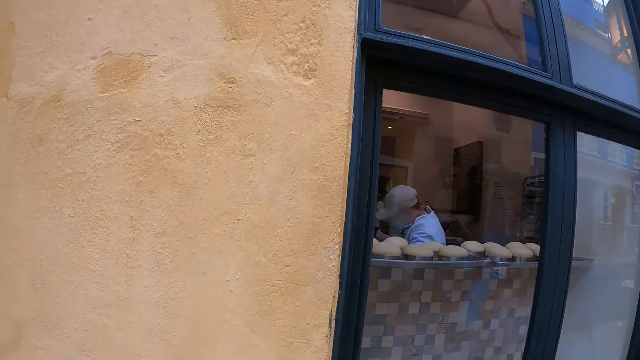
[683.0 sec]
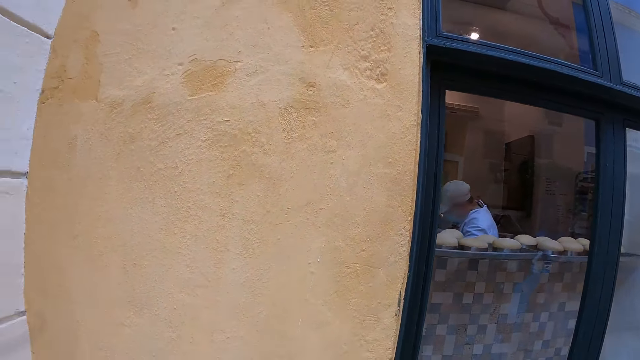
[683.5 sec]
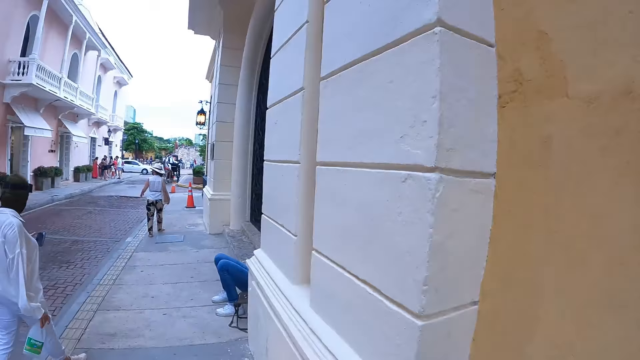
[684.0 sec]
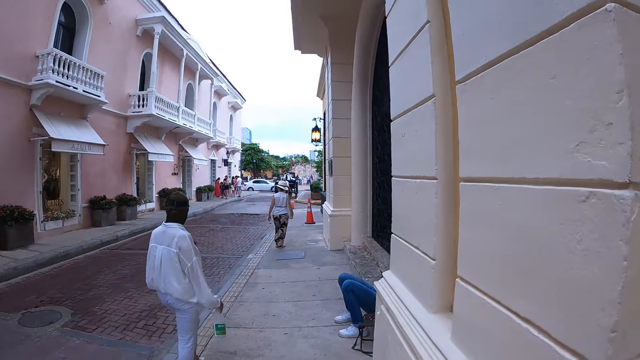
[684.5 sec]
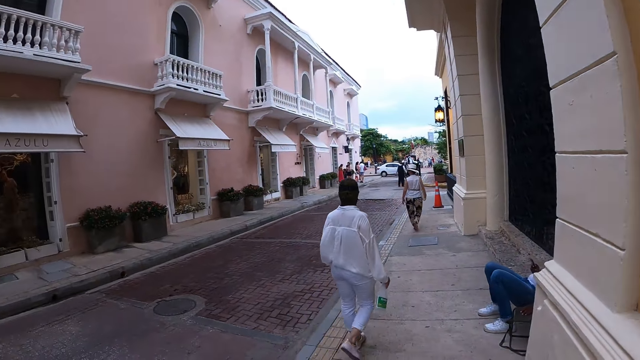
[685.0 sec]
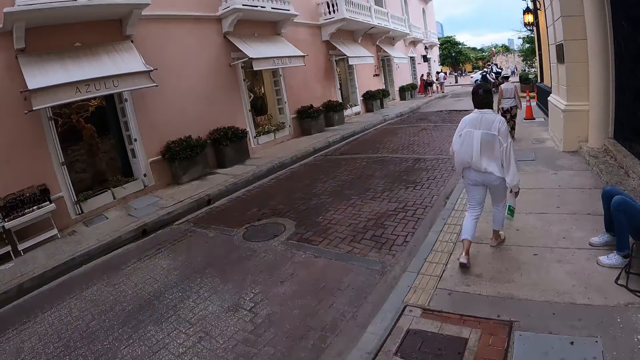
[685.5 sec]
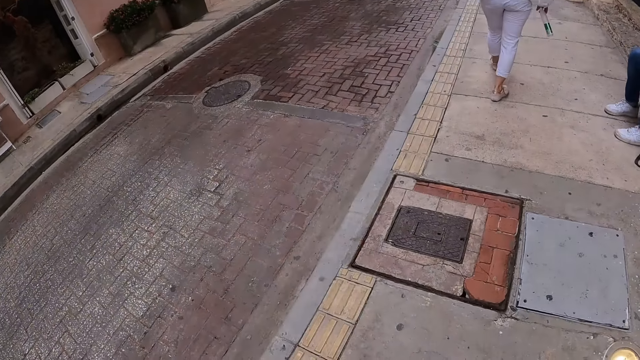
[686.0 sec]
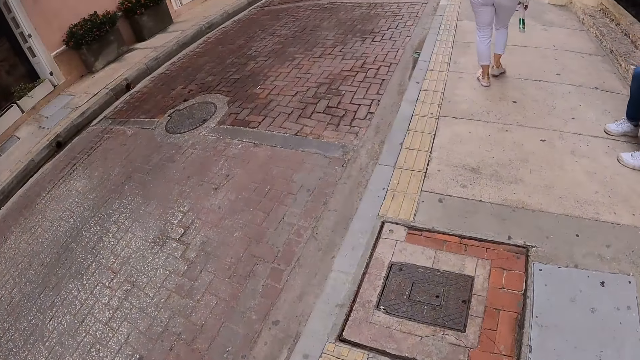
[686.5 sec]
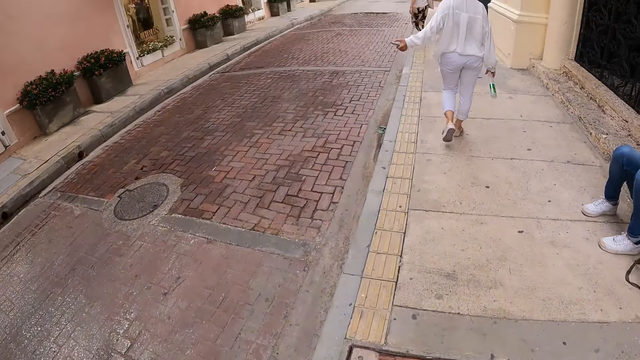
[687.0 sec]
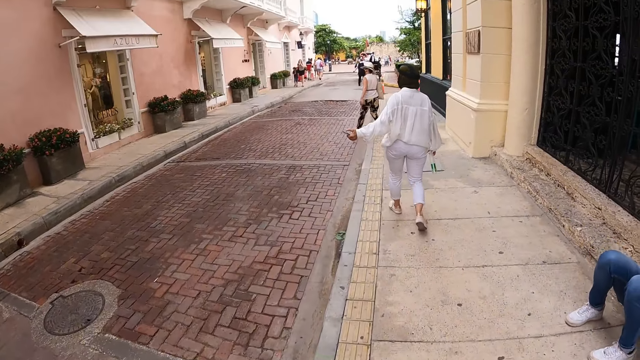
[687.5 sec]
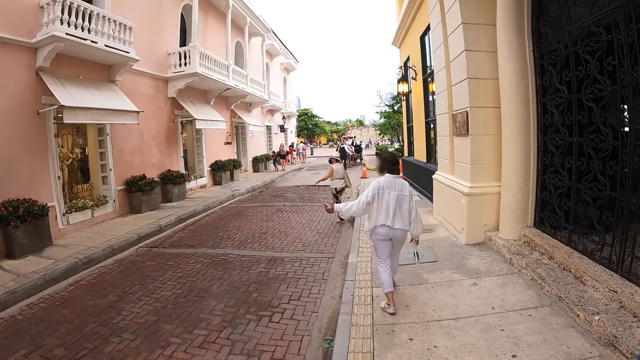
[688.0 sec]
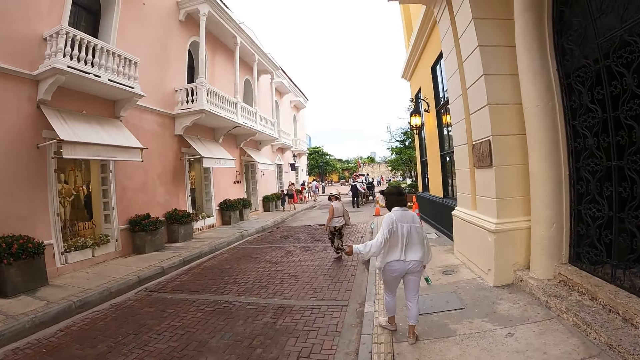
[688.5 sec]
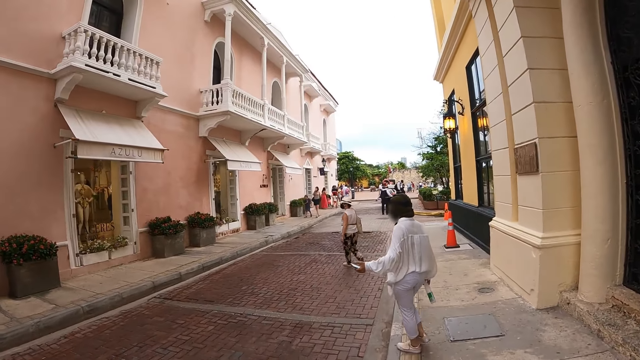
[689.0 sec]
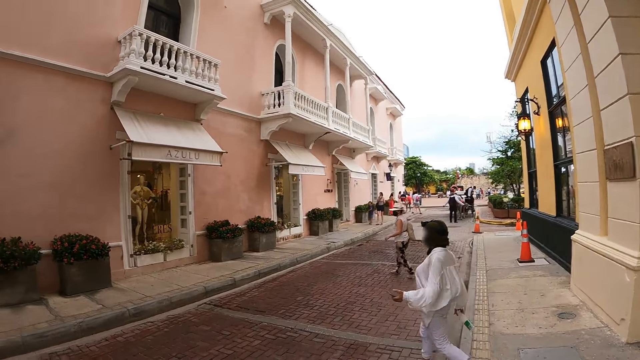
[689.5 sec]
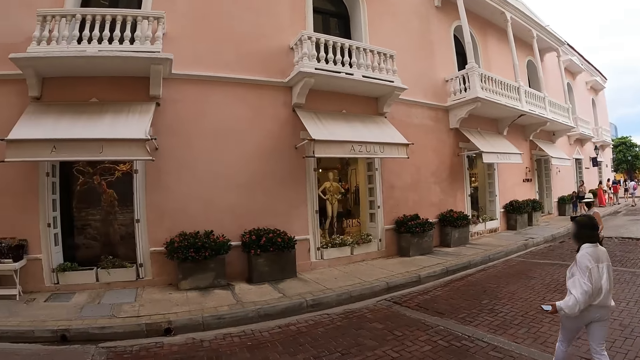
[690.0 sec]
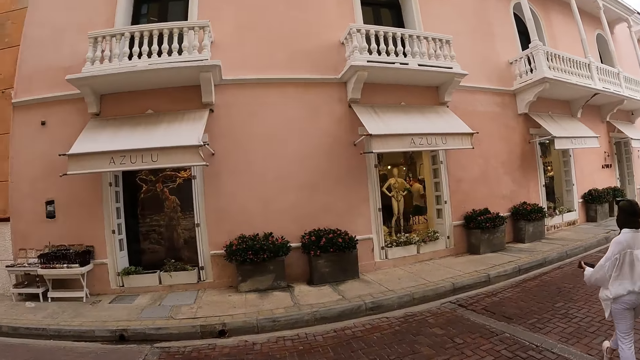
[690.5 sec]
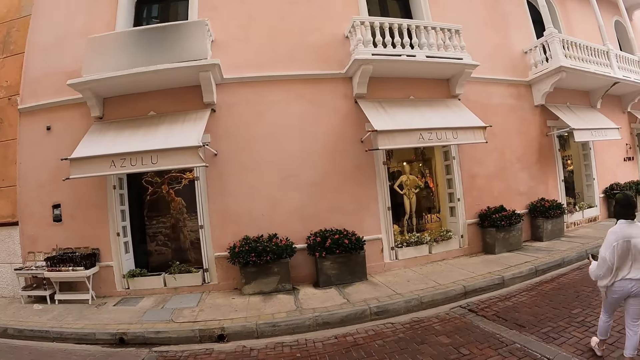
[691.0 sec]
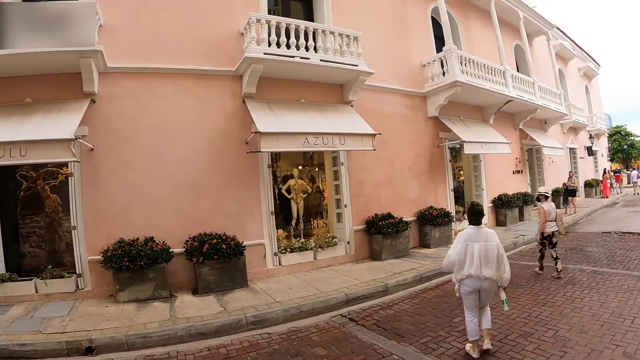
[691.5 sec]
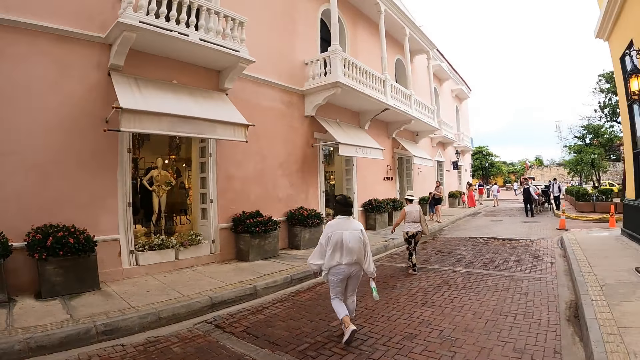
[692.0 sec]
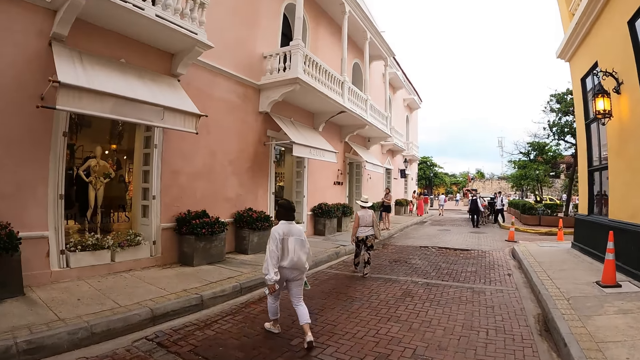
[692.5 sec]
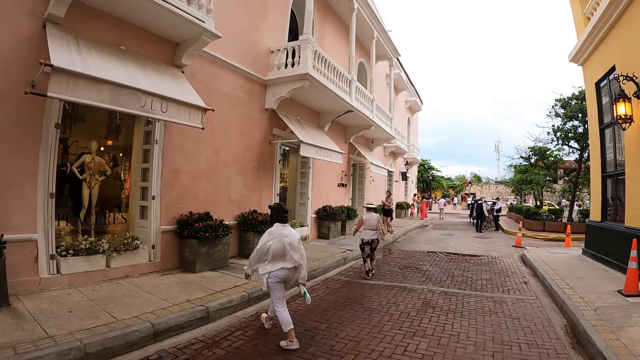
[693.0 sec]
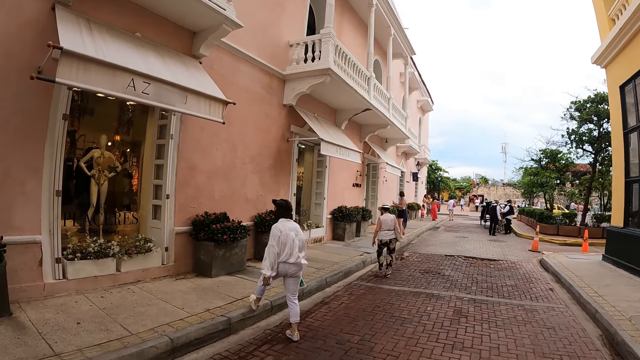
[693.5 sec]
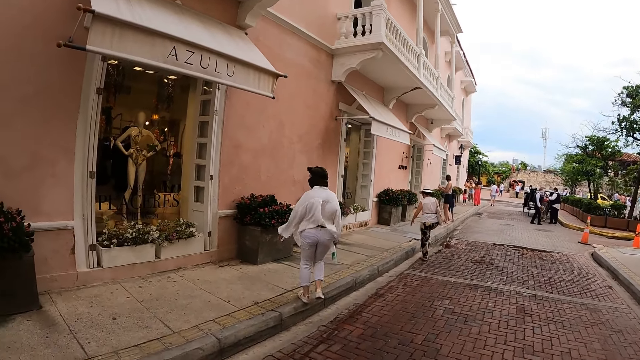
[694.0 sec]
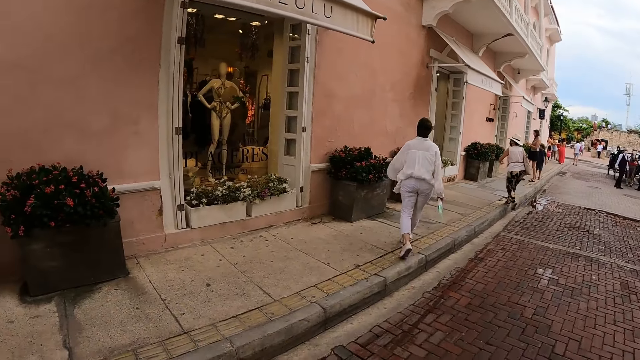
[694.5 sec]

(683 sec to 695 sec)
A lady walks along the street. Another lady walks along the street. The camera wearer walks along the street. A woman gesticulates with her left hand. The camera wearer crosses a road with the woman and another woman to a sidewalk.

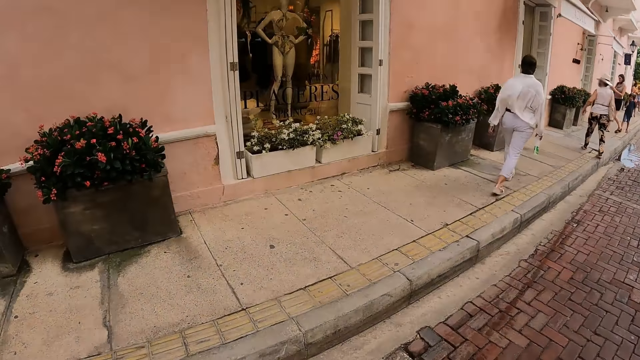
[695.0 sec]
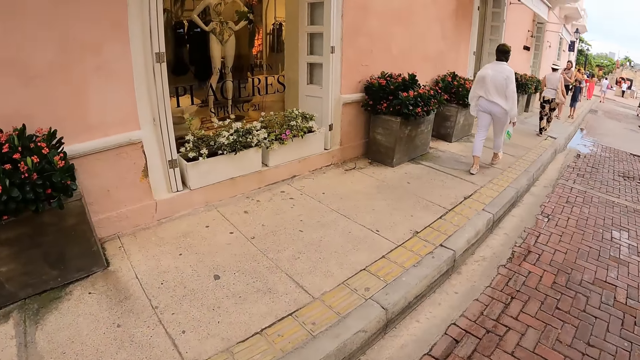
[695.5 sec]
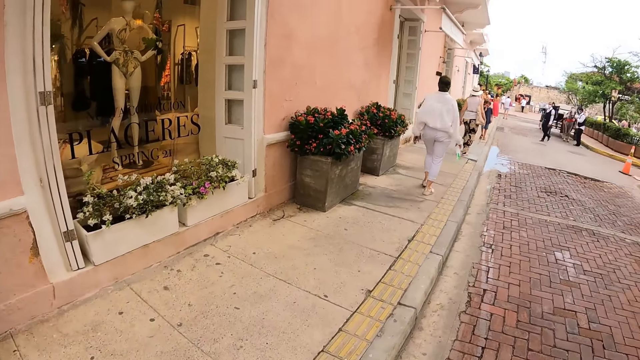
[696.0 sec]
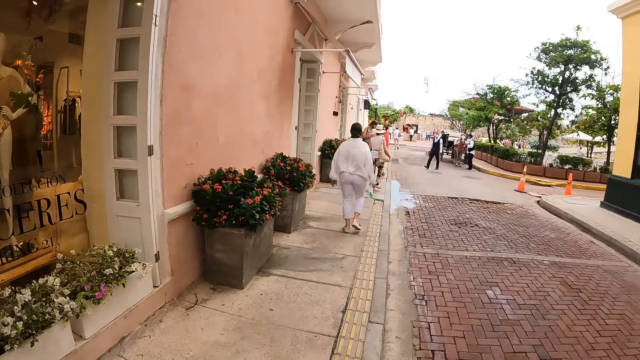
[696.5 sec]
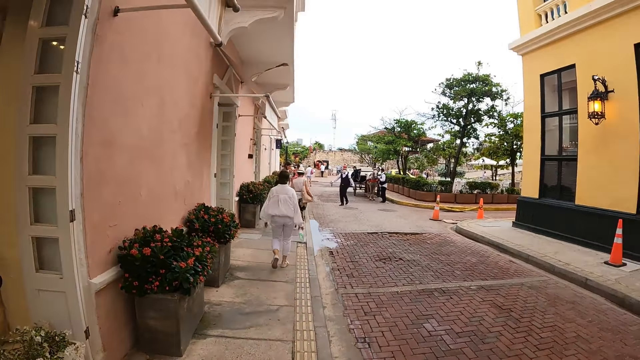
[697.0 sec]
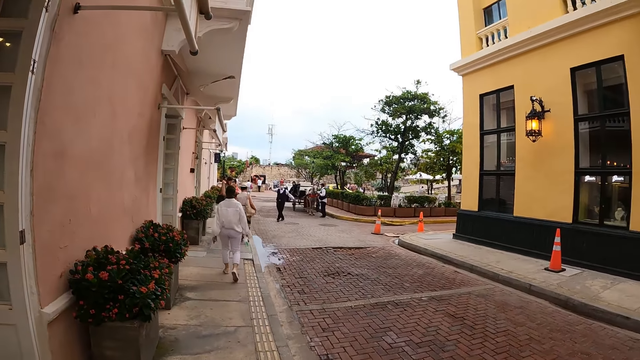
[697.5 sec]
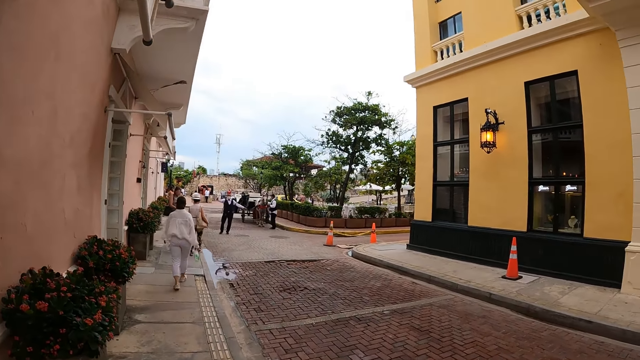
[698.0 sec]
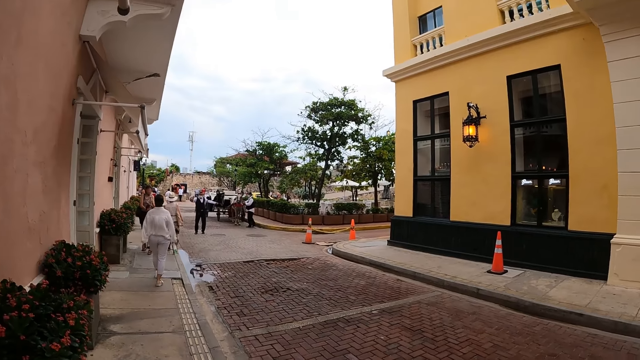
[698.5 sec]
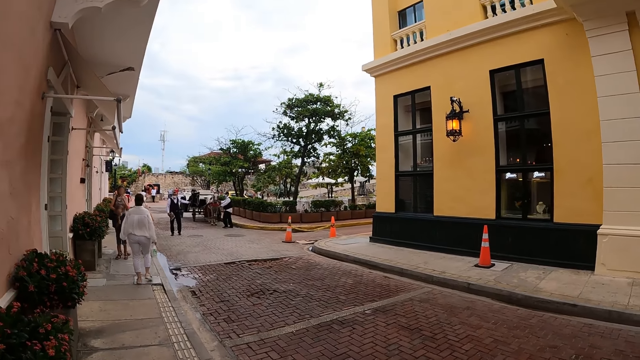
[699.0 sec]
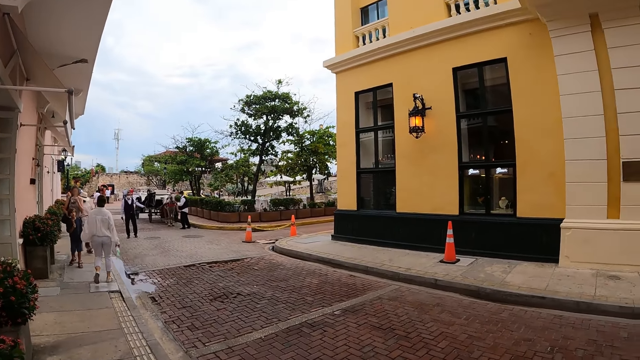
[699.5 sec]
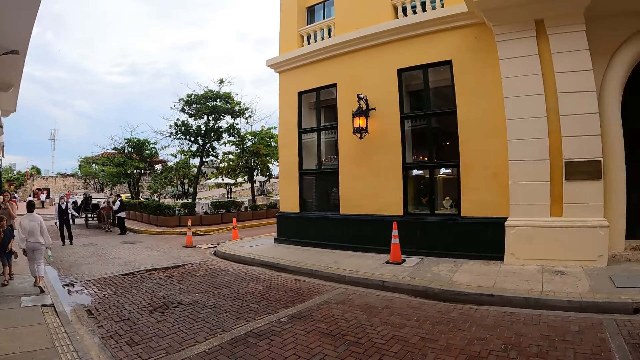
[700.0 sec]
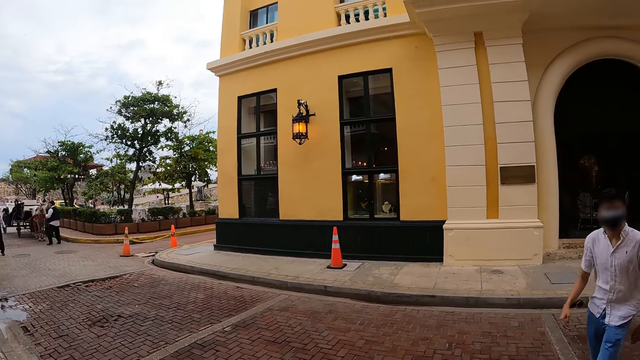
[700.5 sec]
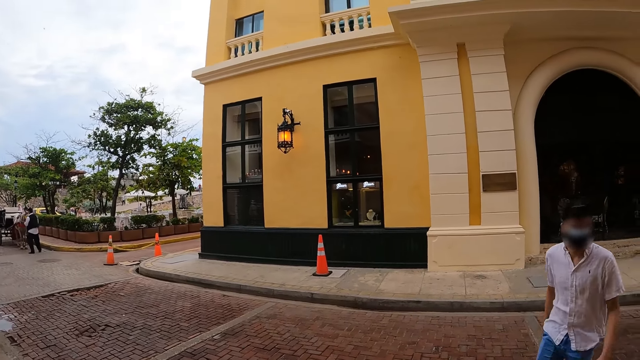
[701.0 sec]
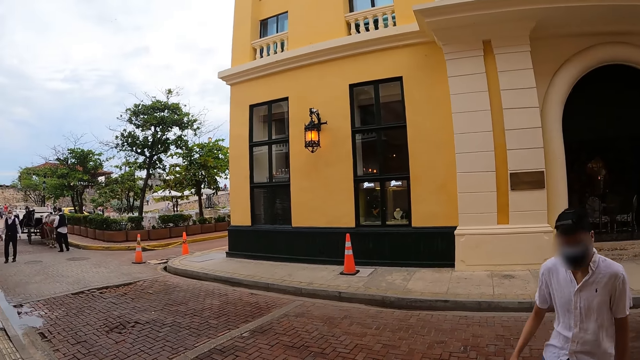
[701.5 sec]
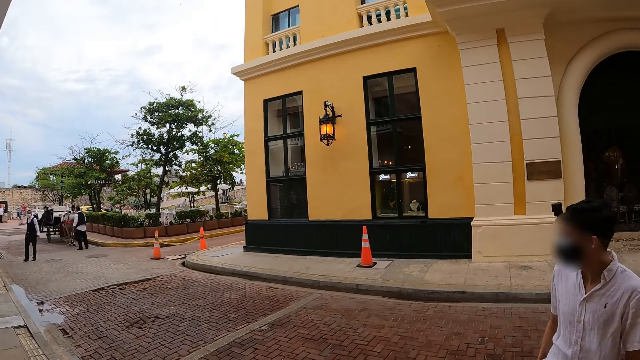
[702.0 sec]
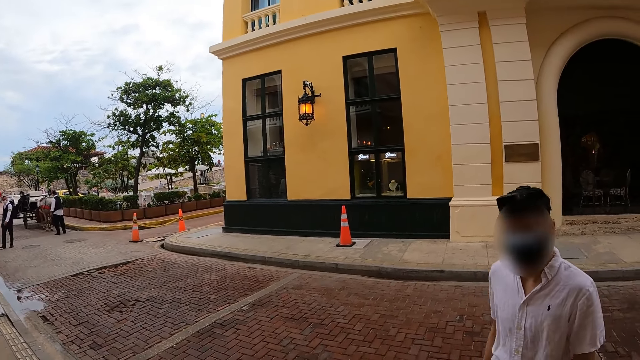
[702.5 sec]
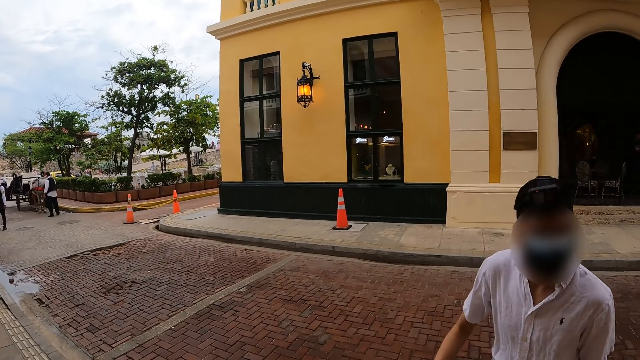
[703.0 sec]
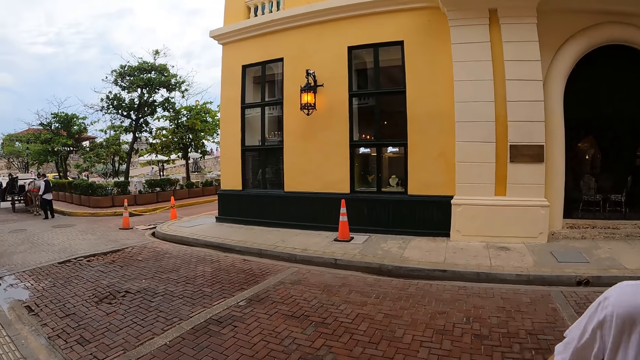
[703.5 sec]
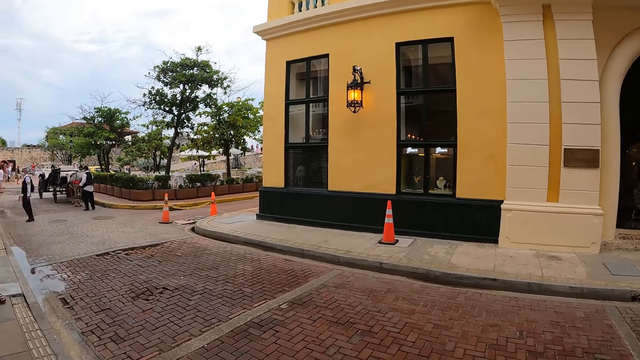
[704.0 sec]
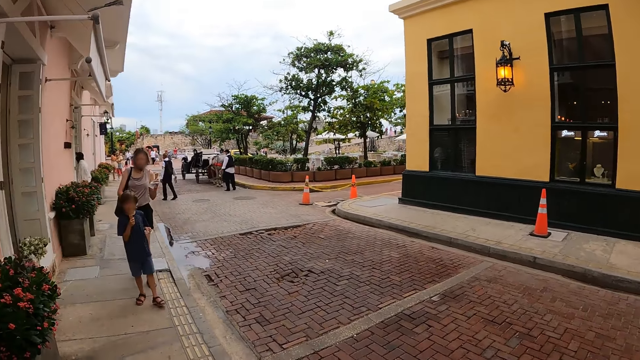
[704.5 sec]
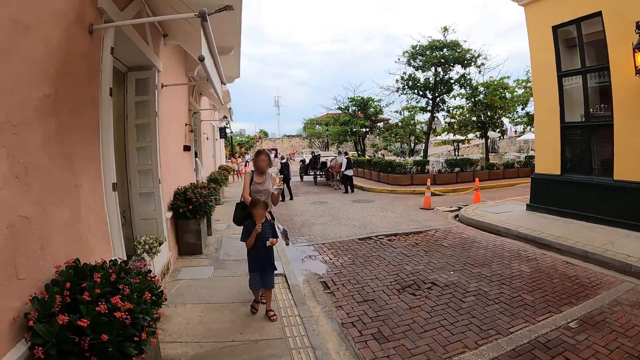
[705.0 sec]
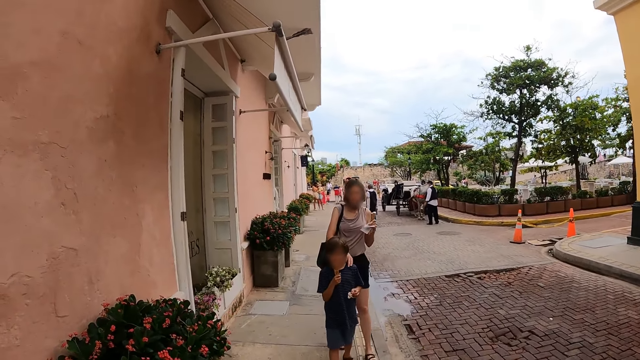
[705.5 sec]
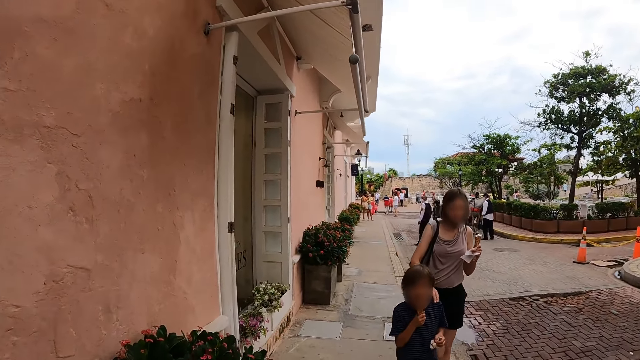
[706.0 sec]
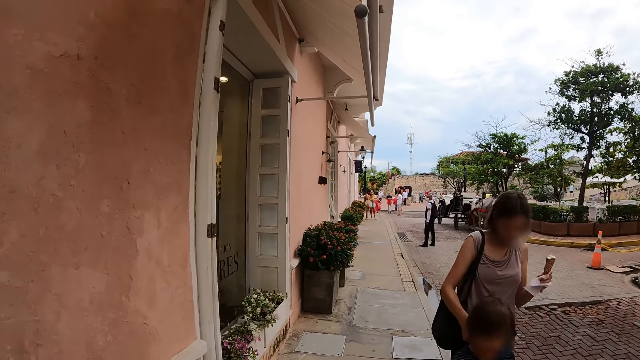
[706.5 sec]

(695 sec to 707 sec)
The man crosses the road to the sidewalk.
